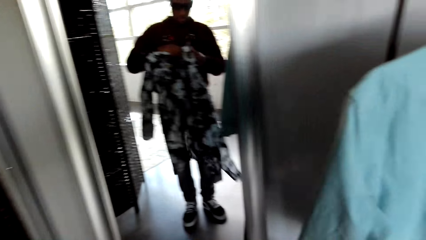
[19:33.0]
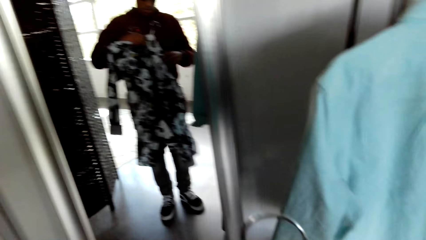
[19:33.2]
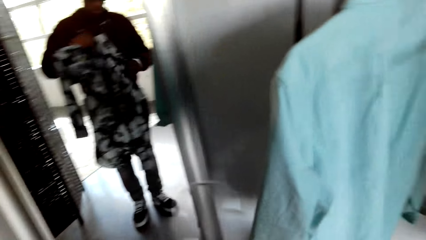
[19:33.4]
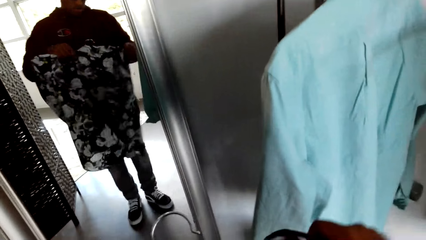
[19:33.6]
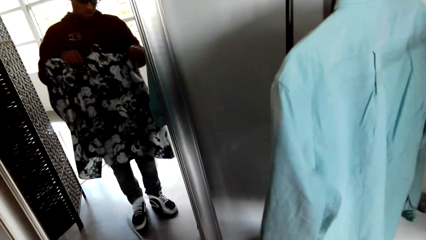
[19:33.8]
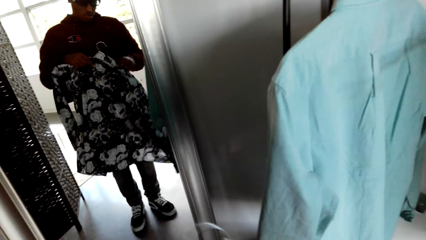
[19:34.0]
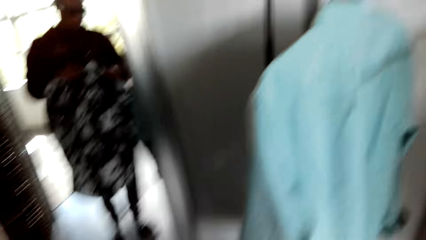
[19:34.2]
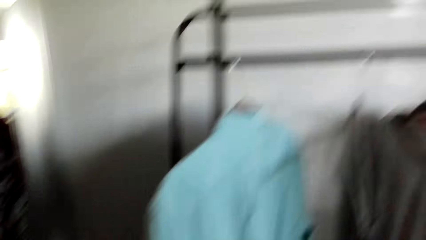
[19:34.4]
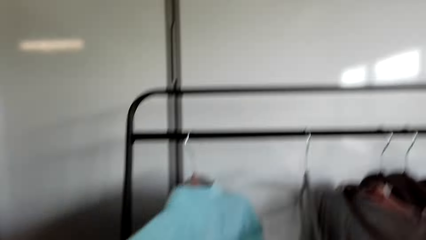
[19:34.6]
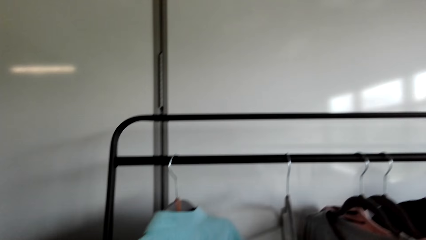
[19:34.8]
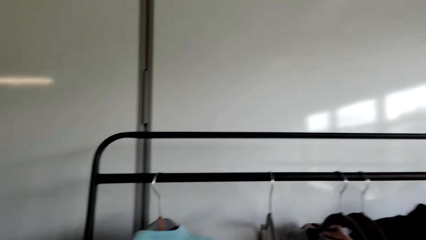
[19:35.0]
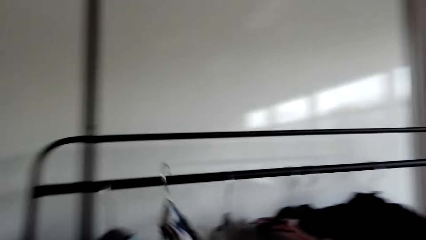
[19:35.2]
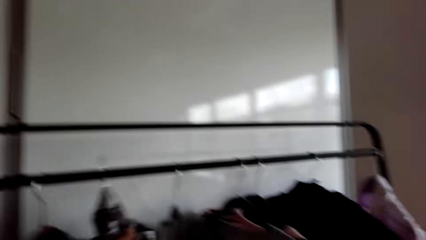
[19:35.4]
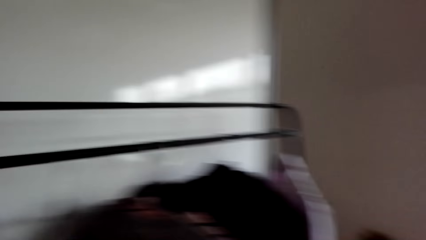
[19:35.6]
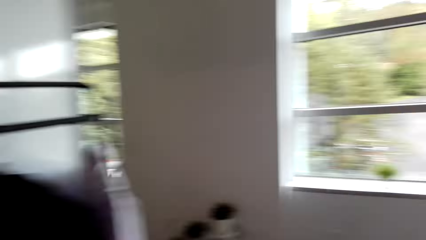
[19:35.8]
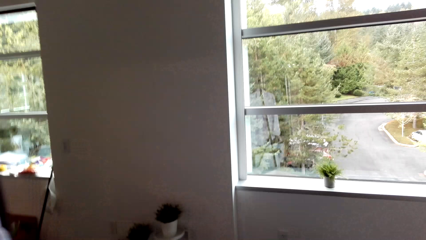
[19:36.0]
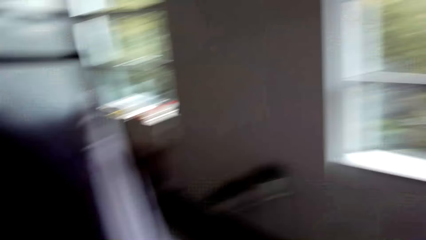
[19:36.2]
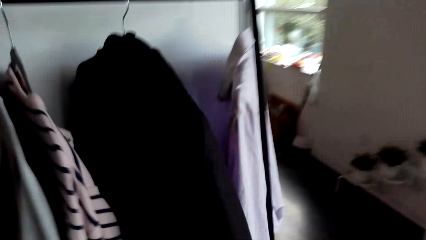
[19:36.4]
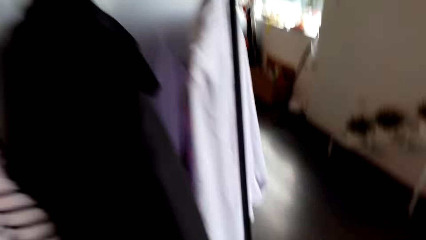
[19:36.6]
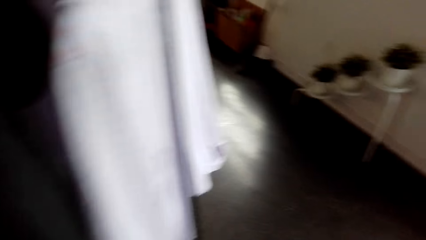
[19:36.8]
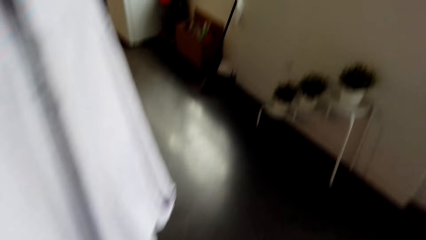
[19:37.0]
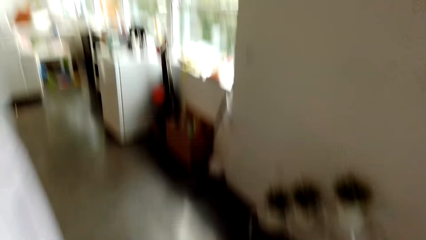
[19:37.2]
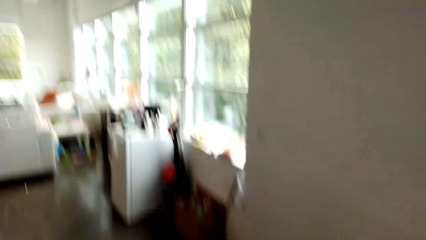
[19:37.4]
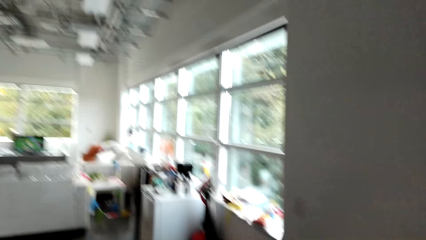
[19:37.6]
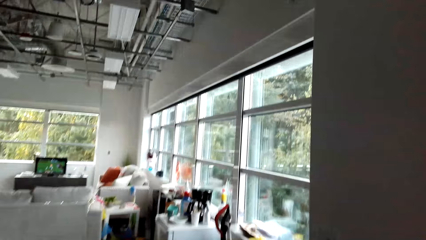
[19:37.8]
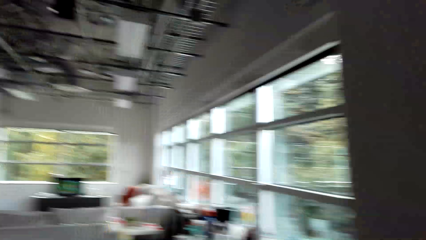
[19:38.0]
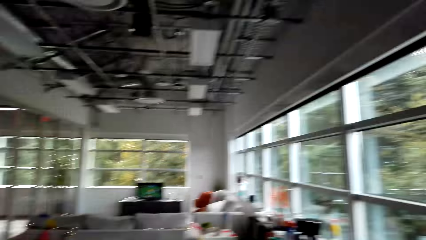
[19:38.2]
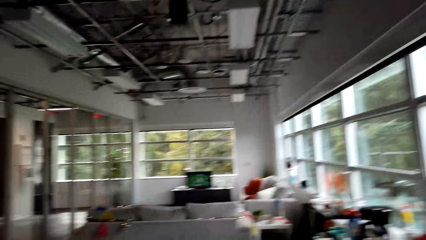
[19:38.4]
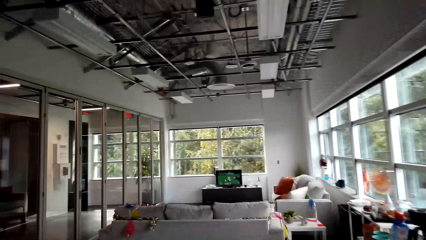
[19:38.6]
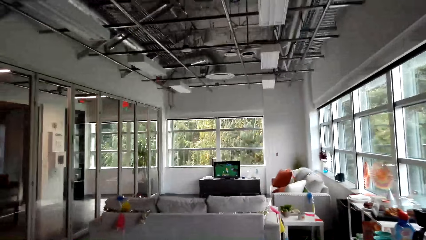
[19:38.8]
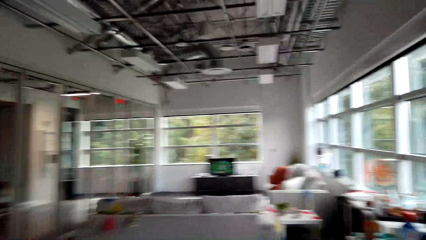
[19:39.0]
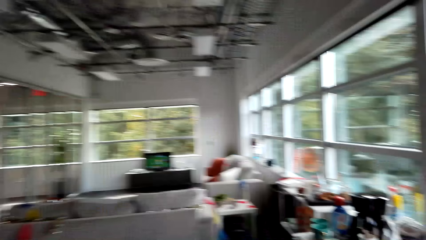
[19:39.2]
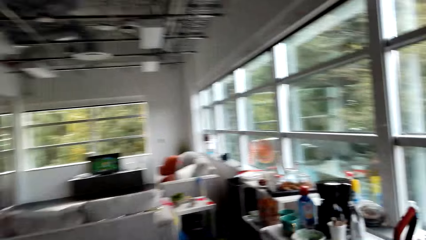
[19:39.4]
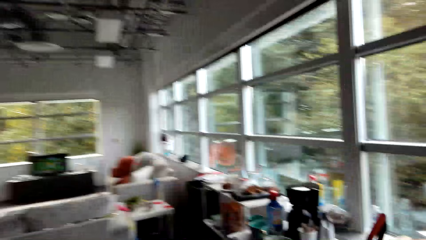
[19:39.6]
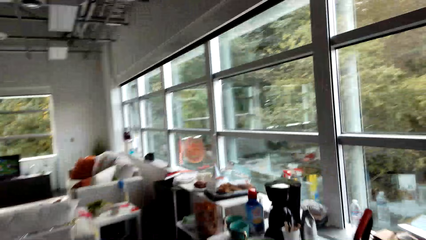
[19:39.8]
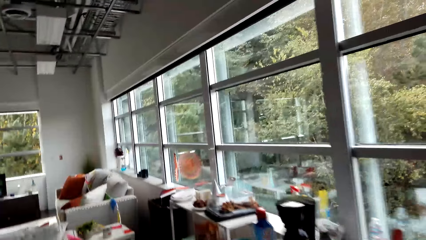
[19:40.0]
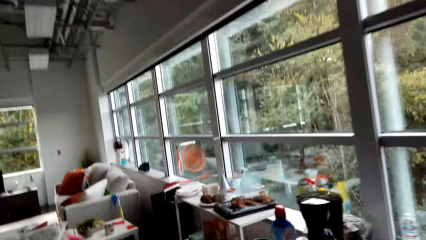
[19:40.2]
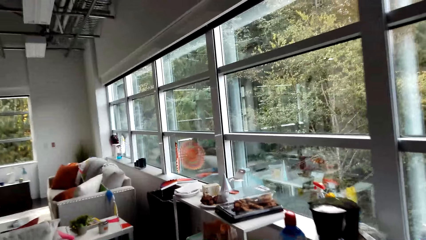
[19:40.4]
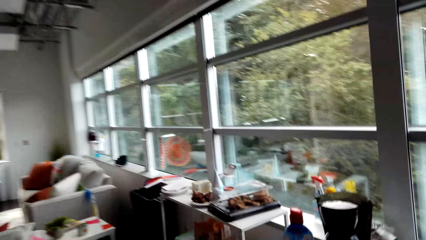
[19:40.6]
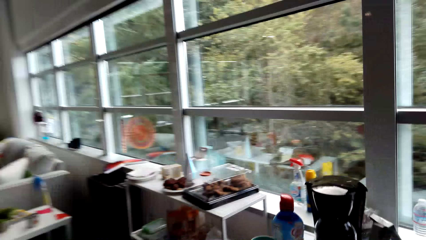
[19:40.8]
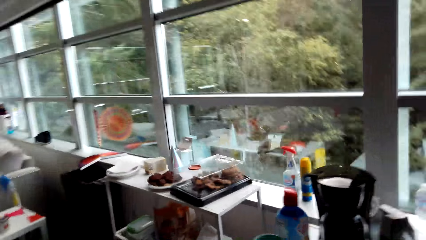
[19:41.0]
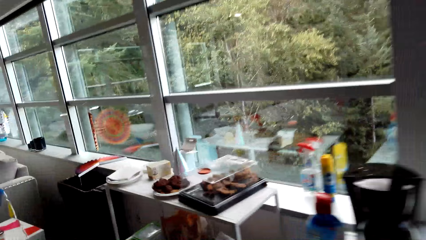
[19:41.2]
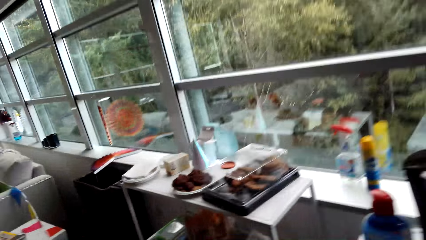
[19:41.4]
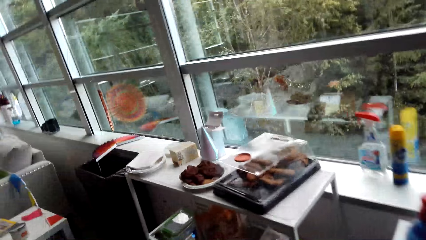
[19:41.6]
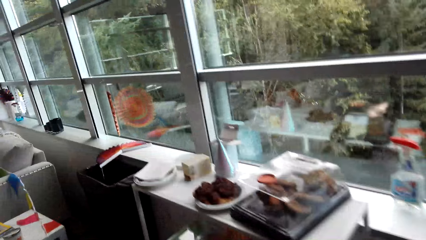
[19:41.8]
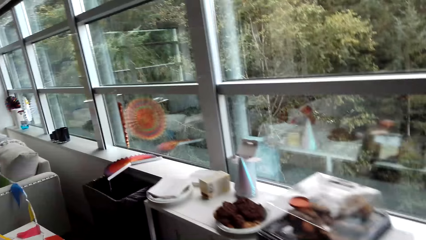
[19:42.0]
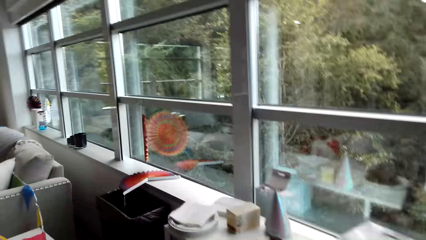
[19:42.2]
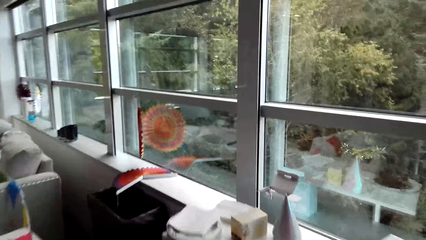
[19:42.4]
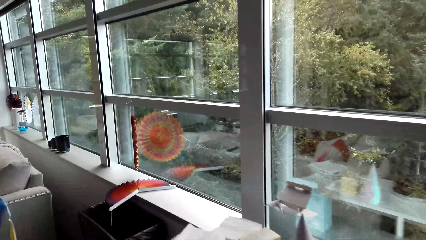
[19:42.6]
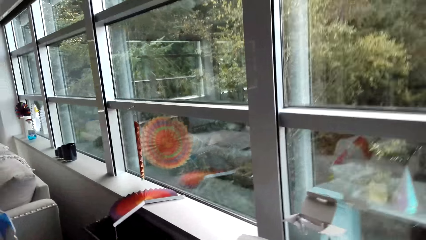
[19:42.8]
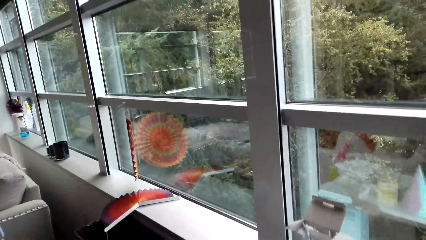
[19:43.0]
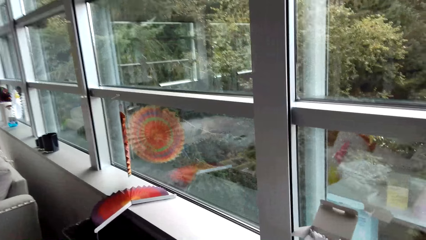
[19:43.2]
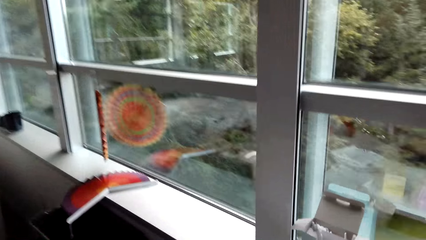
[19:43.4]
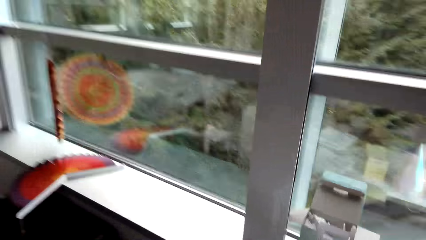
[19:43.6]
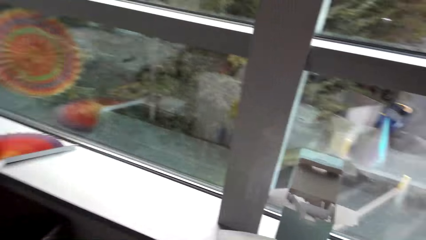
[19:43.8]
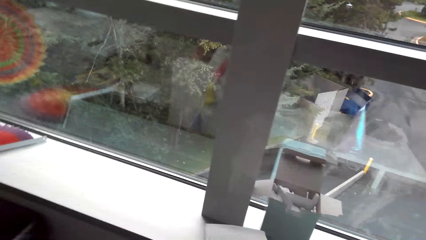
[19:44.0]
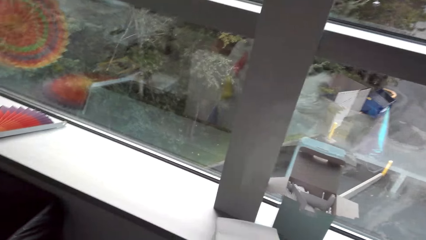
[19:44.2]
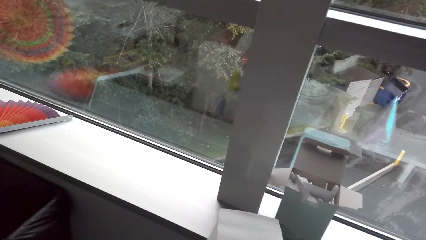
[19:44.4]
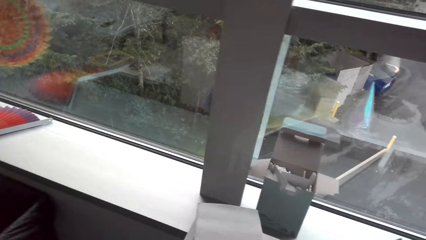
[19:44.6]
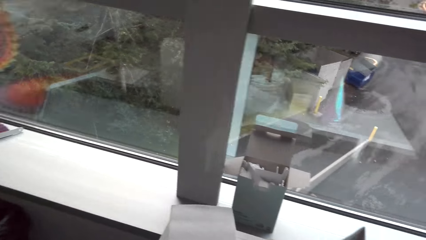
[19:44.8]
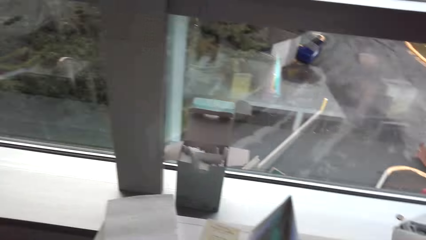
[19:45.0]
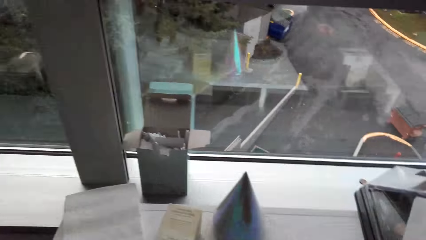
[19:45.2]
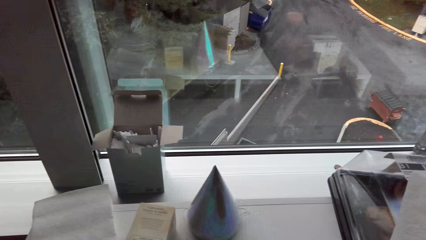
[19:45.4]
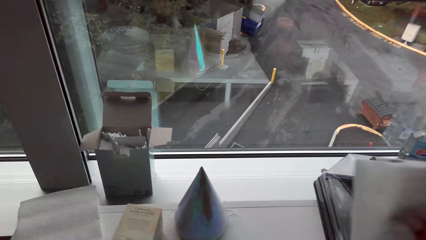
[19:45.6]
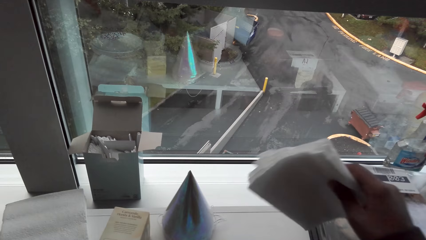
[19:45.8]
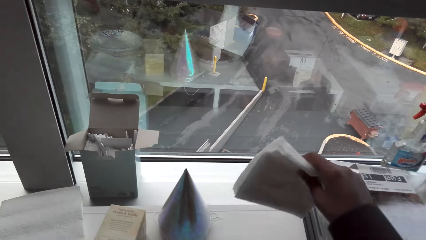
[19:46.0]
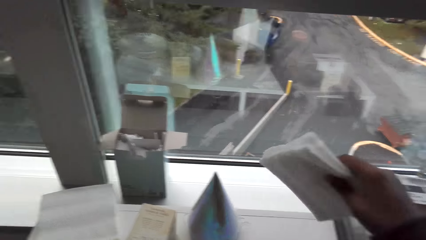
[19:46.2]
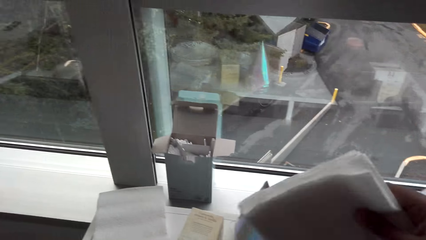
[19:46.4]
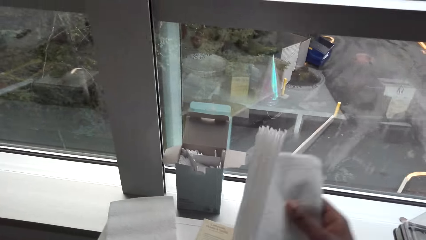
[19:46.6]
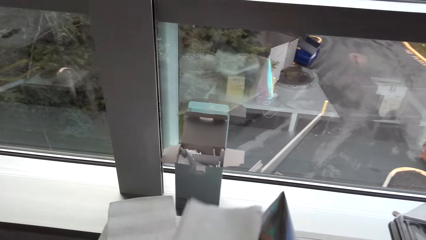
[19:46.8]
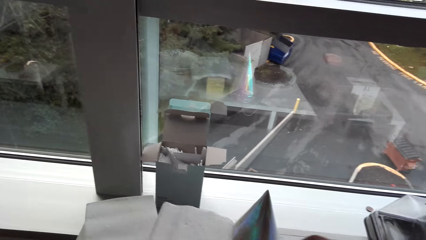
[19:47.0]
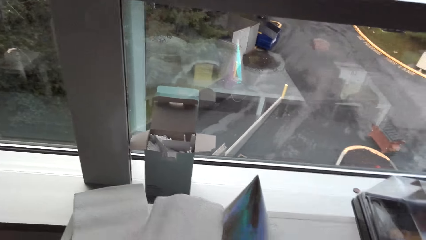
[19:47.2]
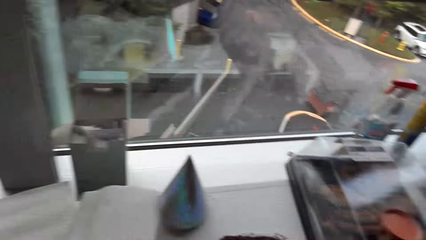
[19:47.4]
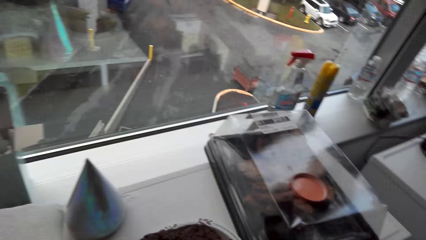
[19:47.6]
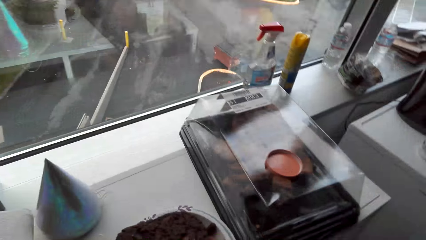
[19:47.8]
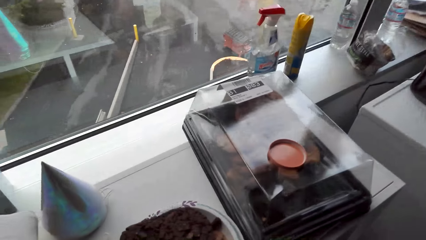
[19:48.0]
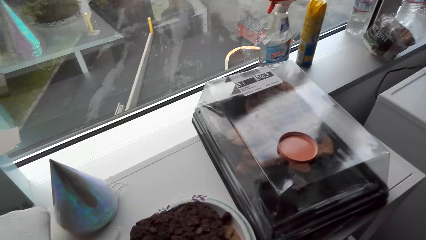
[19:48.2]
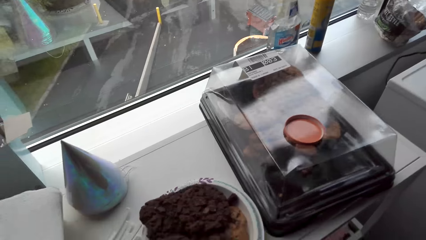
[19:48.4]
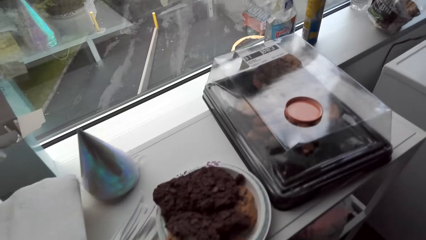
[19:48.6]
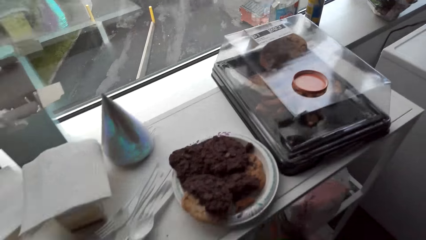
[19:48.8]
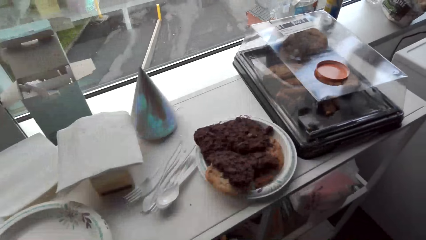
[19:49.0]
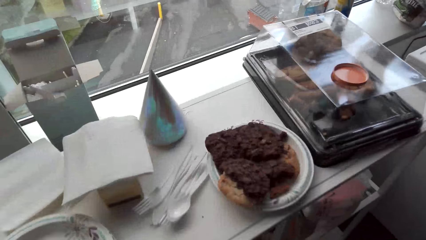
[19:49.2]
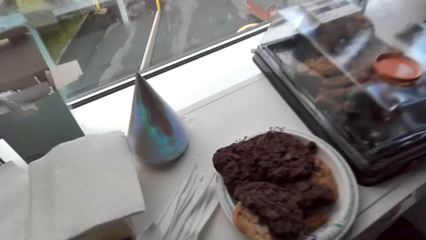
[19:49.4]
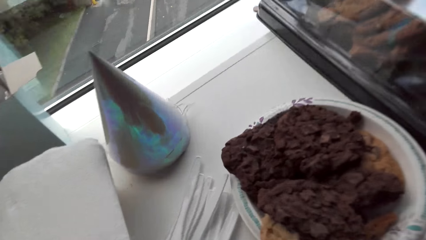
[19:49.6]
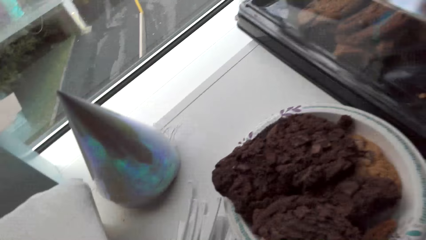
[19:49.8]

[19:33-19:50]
A man holds the shirts. The camera wearer looks around. They hang a cloth with a hanger. They move around the room. They walk towards a kitchen table. They hold a book. They put down paper towels. They look around.
